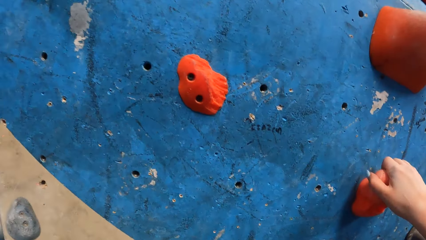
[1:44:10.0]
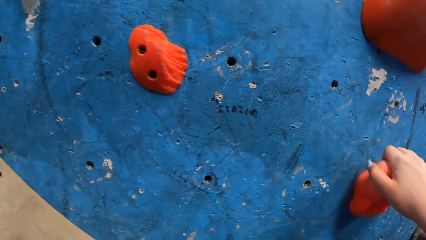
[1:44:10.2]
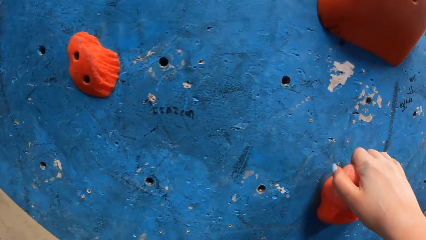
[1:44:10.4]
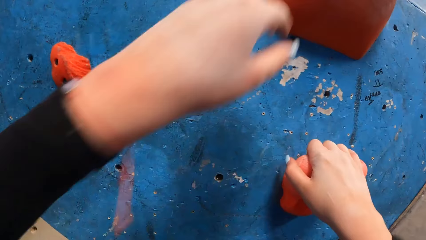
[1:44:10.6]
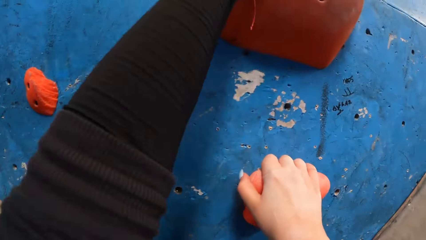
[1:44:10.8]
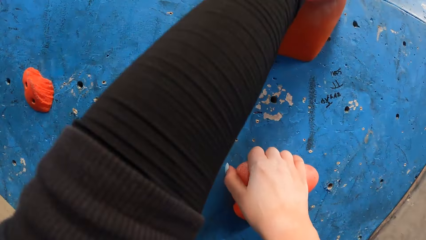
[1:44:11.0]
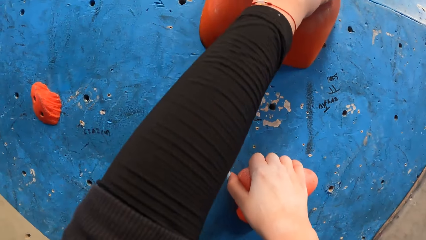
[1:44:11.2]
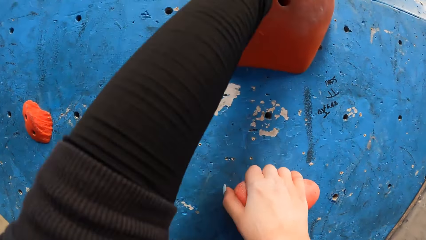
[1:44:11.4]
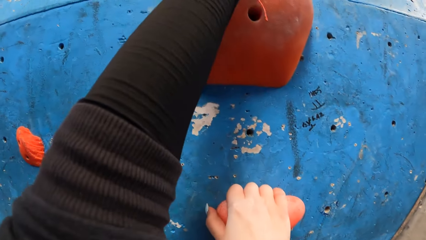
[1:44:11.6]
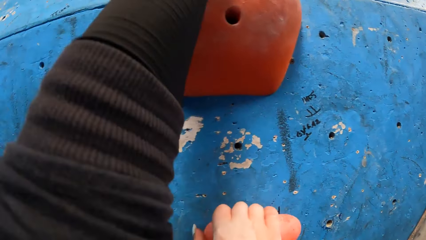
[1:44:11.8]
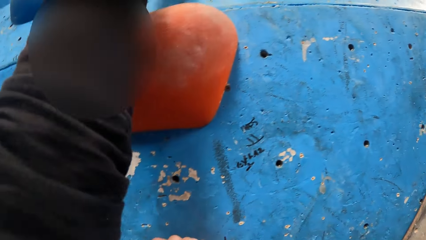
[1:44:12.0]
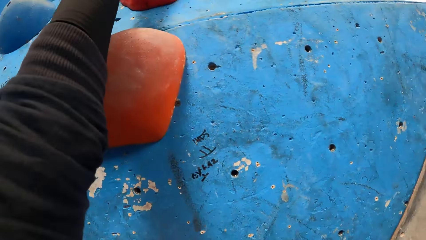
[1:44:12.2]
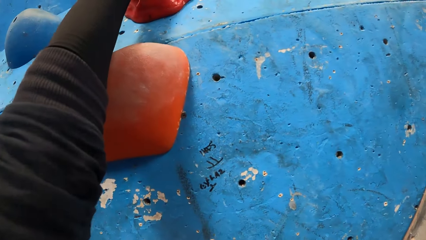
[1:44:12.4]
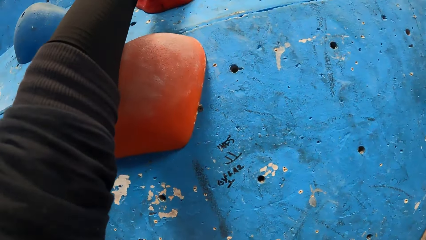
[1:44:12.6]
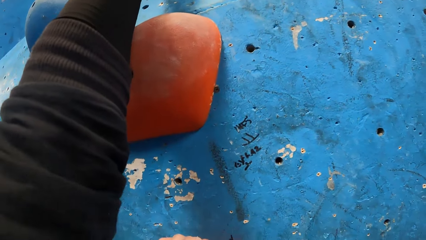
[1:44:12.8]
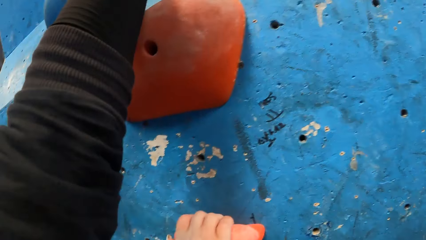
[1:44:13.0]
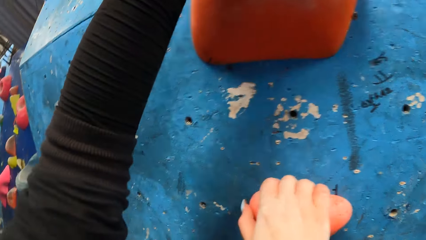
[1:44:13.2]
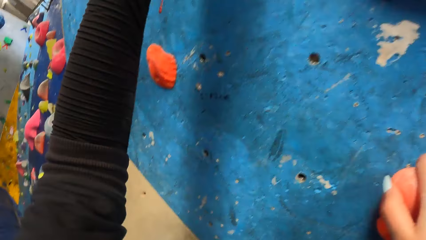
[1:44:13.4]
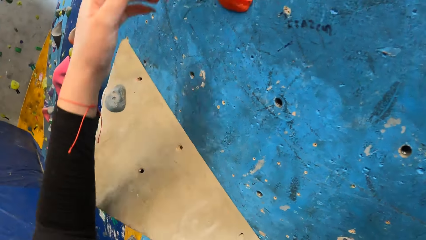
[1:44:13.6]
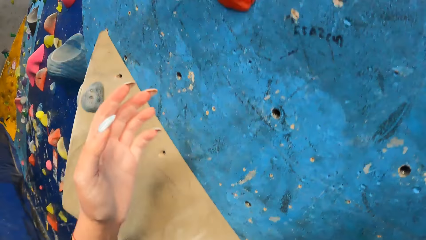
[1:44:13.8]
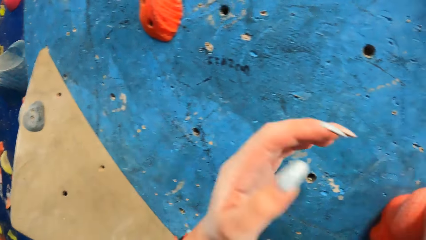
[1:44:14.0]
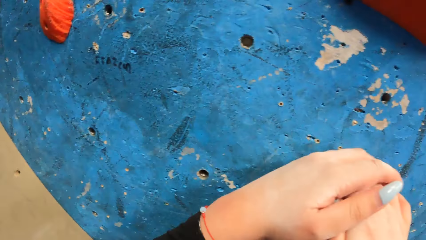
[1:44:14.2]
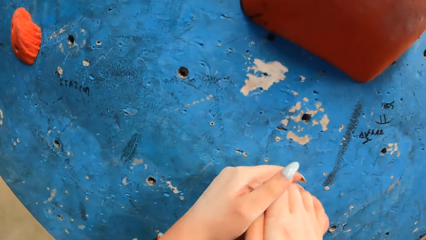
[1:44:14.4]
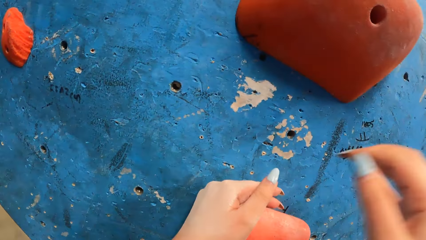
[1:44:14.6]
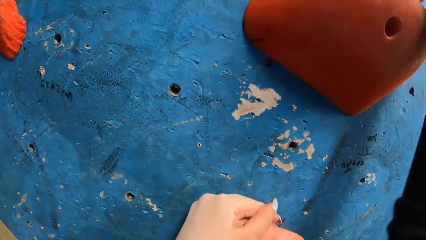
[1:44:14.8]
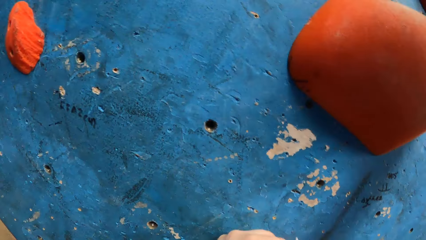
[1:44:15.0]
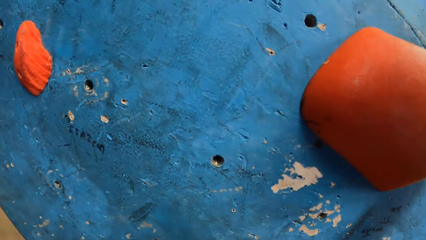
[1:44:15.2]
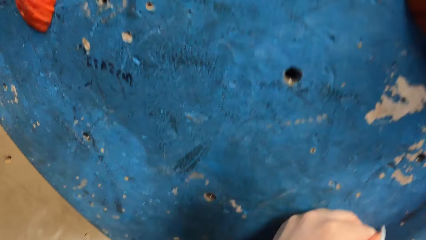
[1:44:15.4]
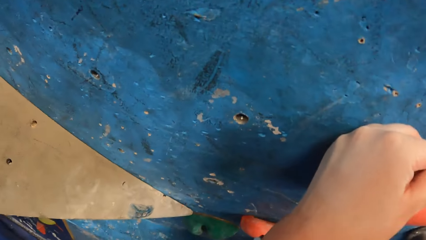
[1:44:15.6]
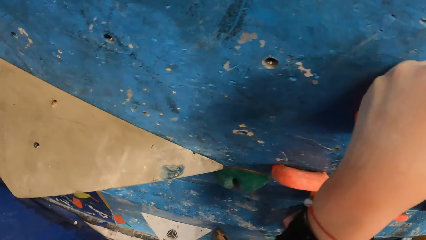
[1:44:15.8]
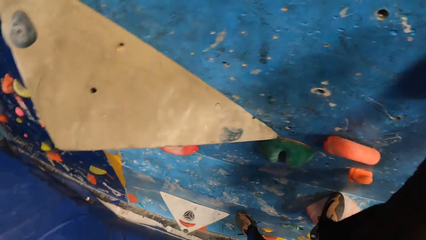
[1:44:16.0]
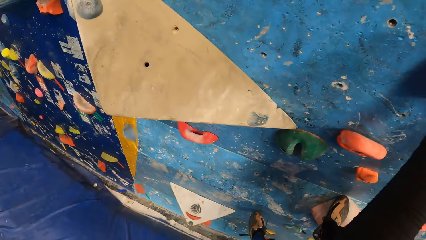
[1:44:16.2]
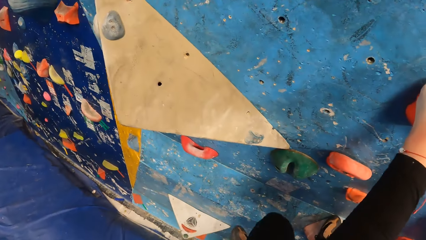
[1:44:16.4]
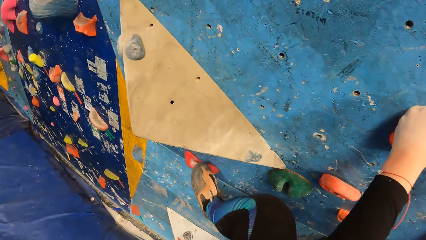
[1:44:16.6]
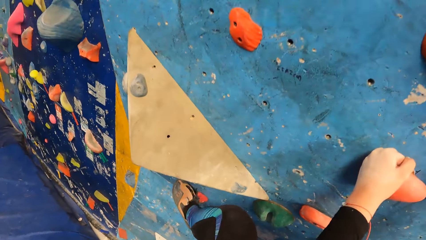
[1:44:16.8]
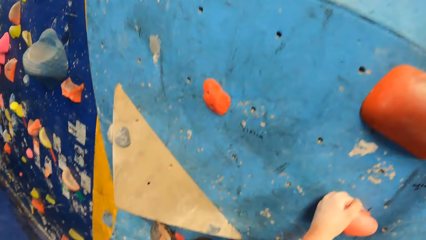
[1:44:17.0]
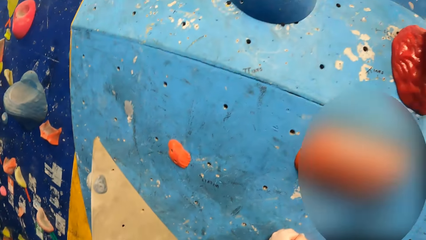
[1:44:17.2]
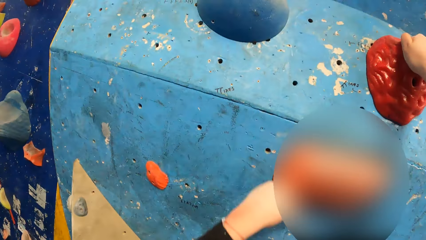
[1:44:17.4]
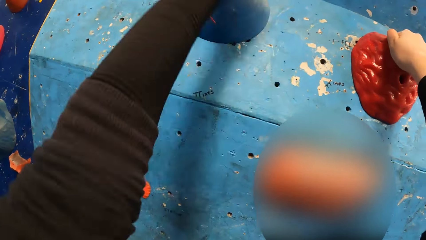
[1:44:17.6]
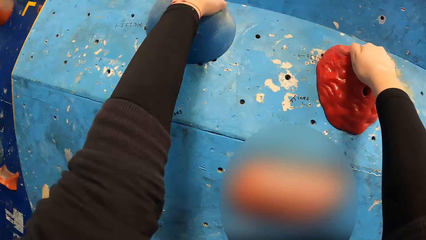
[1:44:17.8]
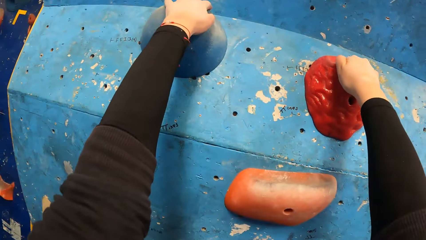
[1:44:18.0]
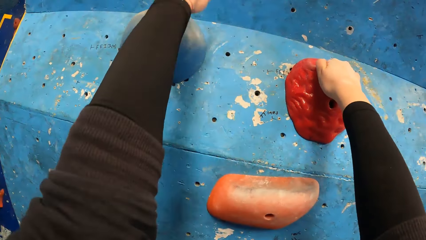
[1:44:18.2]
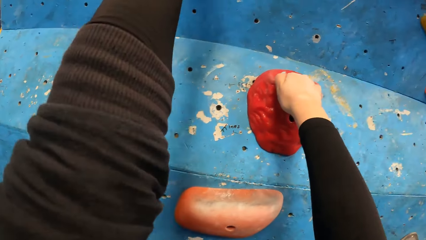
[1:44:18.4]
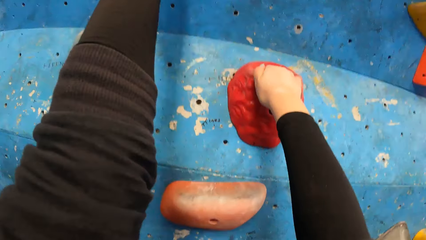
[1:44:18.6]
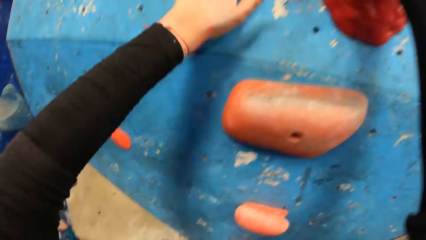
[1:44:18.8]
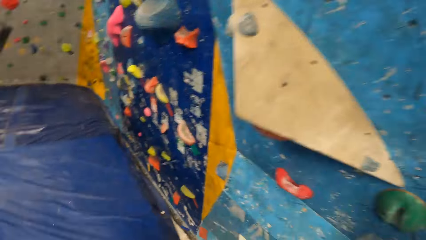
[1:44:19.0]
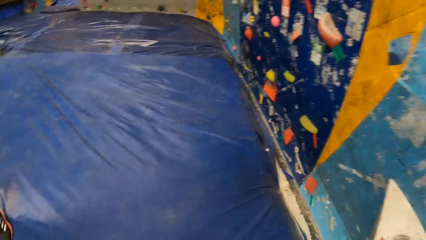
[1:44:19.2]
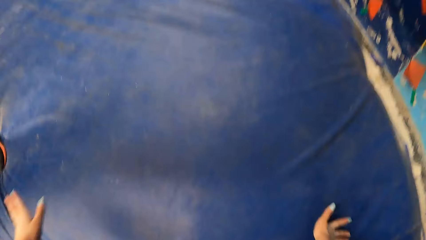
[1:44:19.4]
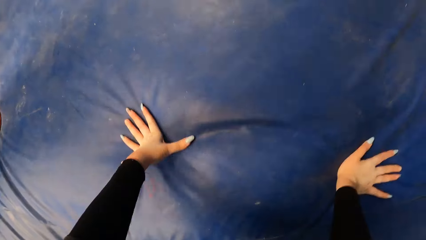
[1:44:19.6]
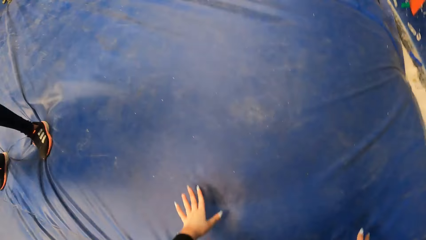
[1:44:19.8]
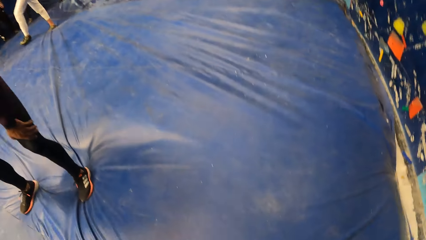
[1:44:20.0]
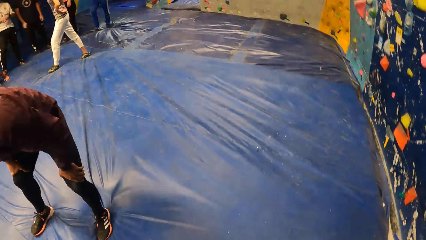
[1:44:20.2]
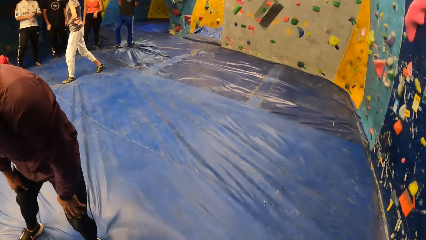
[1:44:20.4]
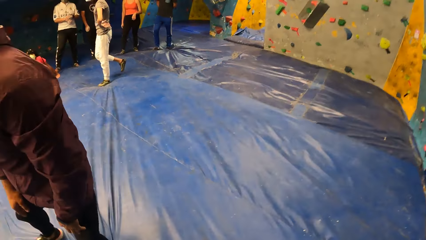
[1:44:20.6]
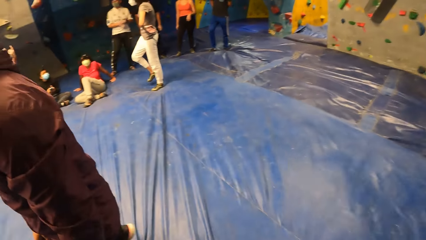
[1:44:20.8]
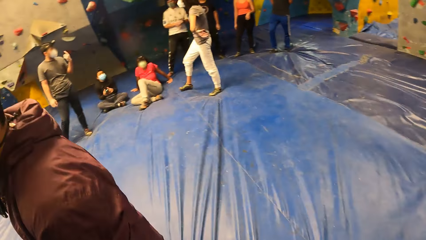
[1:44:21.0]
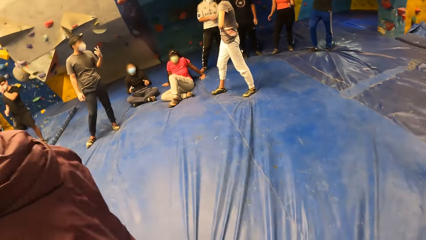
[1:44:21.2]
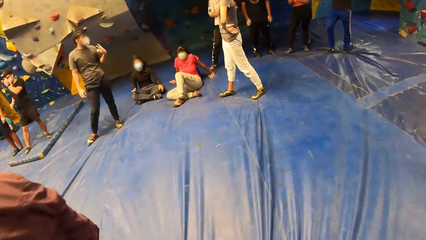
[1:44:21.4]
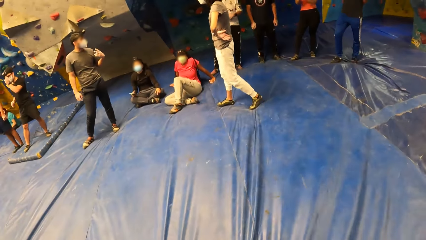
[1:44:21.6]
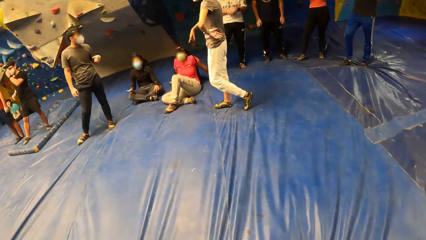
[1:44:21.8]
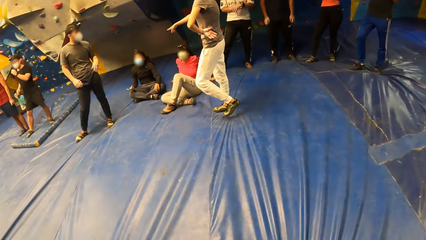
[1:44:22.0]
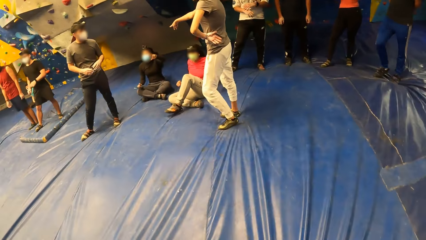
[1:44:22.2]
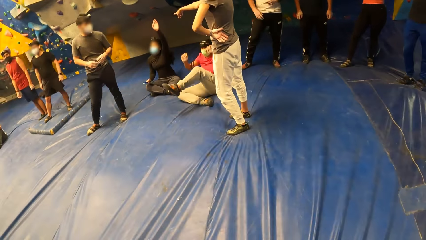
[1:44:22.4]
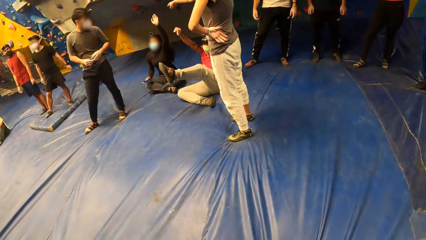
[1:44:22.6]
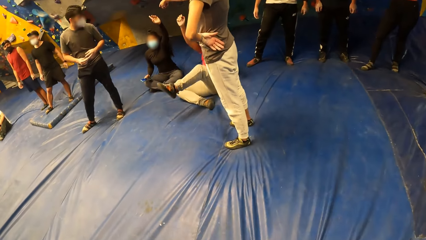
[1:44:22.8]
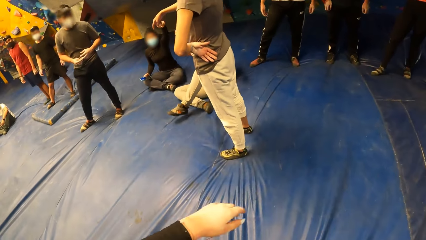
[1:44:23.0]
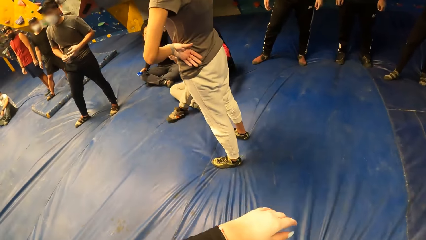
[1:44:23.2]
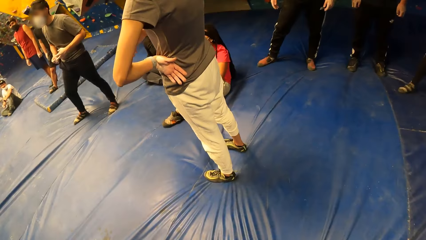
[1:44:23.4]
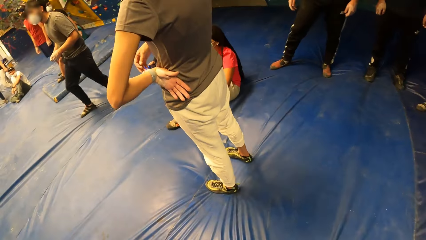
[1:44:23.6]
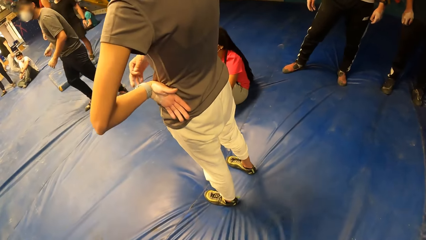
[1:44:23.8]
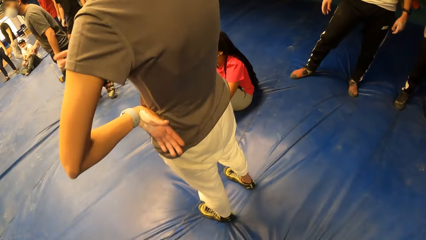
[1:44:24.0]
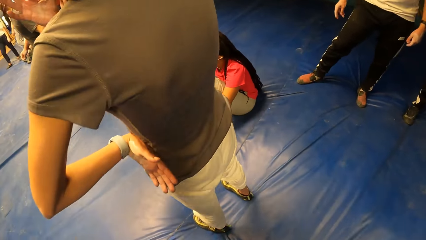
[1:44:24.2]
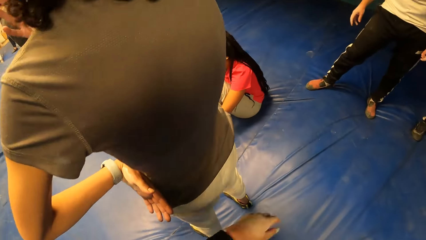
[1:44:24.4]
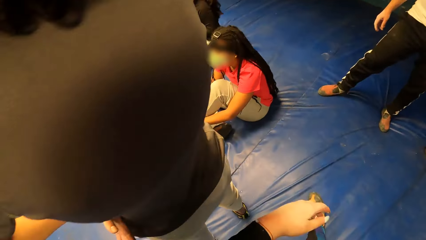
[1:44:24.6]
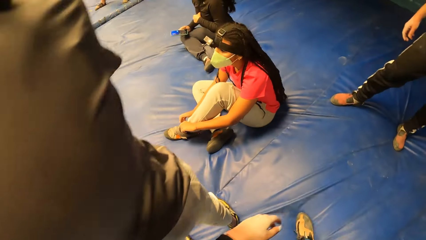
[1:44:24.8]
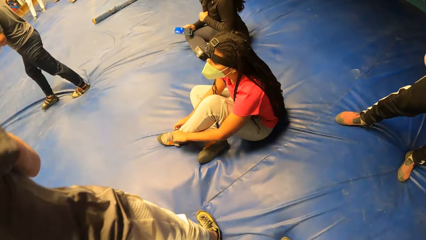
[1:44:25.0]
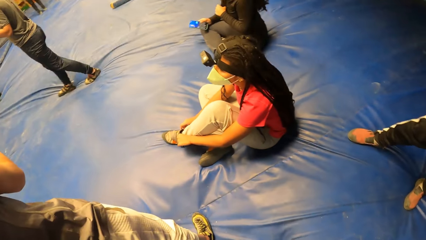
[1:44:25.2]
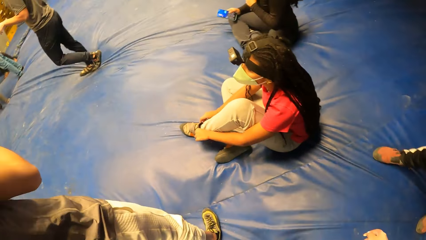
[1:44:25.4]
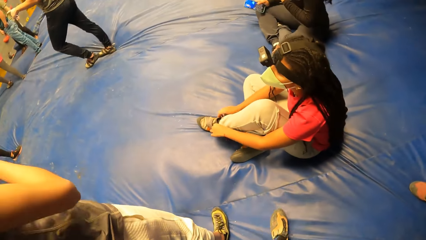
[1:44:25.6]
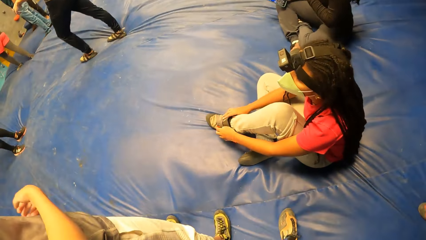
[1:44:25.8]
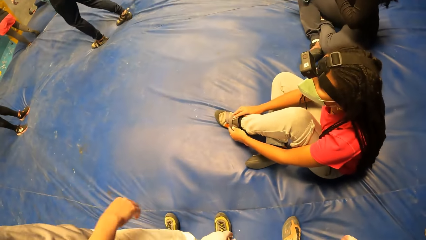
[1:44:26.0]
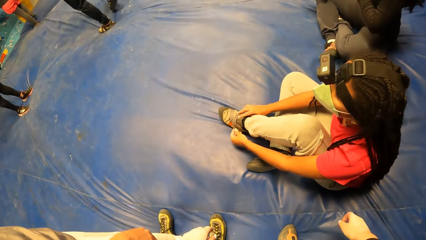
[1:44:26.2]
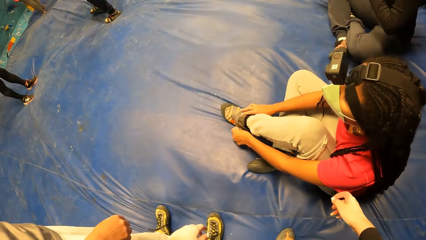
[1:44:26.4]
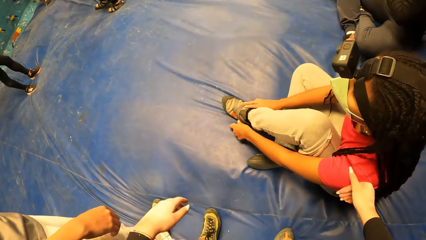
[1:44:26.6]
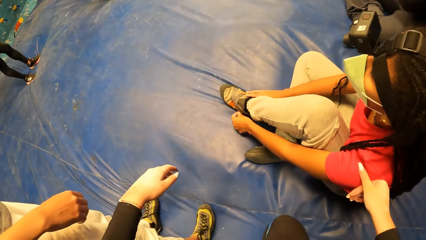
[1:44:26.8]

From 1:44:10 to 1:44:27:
The camera wearer jumps from the rock climbing wall. They touch the tarpaulin floor with both hands. They walk around the room.
